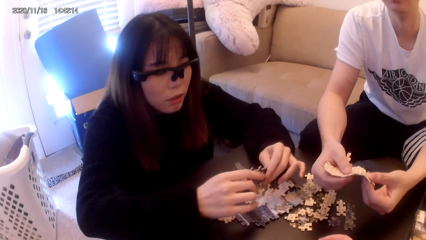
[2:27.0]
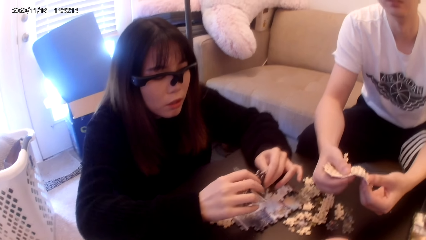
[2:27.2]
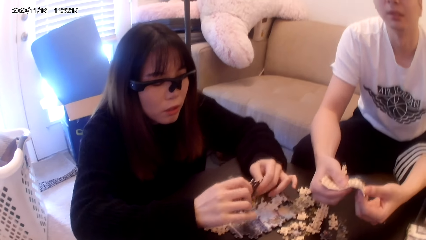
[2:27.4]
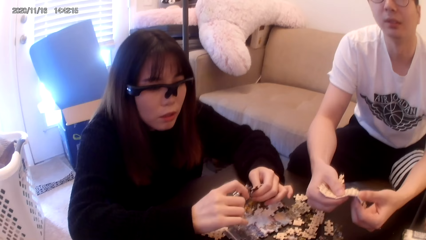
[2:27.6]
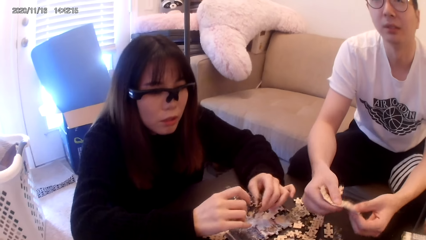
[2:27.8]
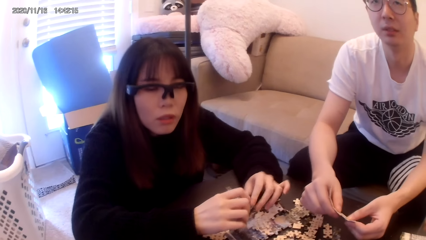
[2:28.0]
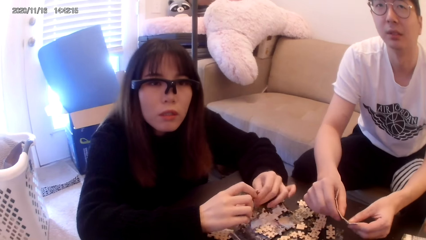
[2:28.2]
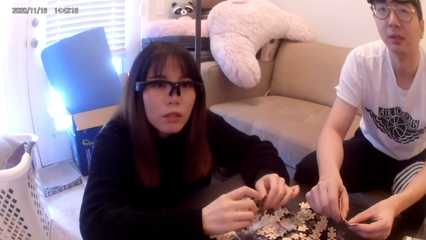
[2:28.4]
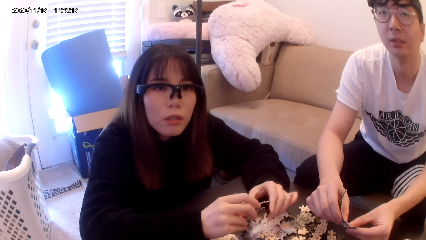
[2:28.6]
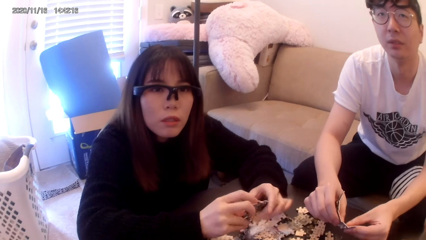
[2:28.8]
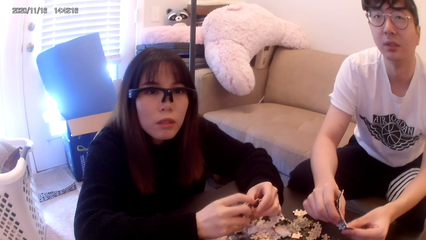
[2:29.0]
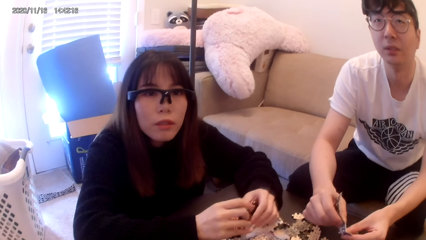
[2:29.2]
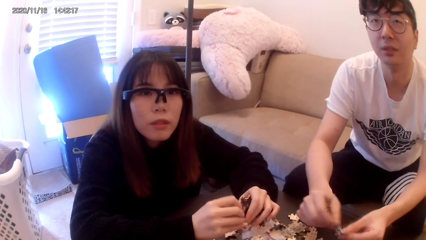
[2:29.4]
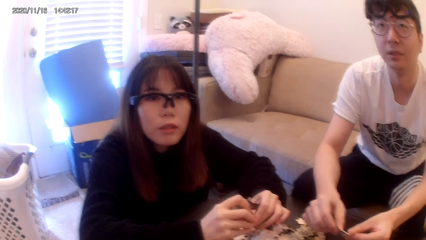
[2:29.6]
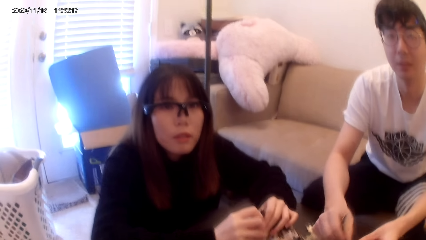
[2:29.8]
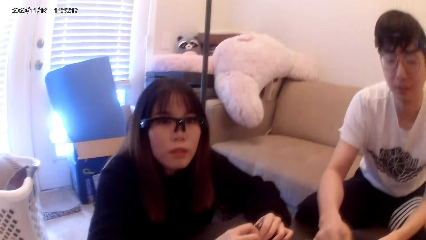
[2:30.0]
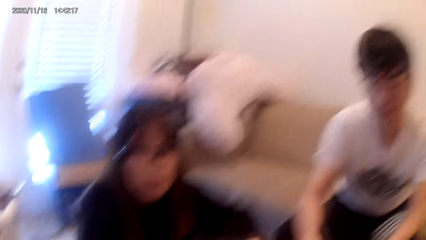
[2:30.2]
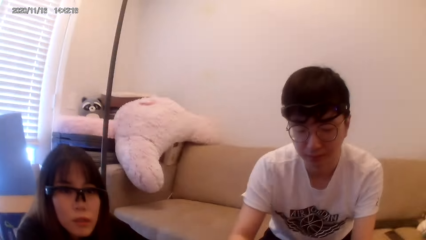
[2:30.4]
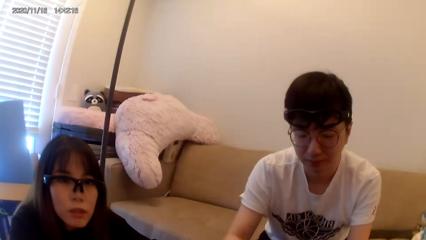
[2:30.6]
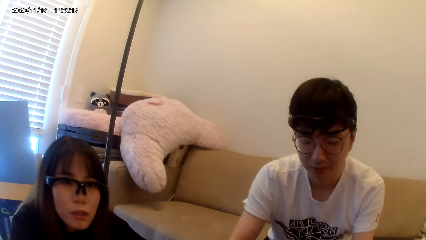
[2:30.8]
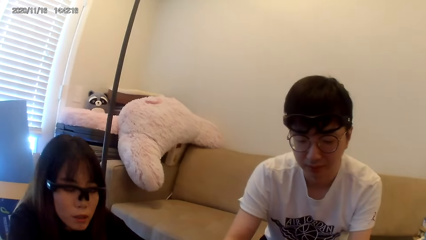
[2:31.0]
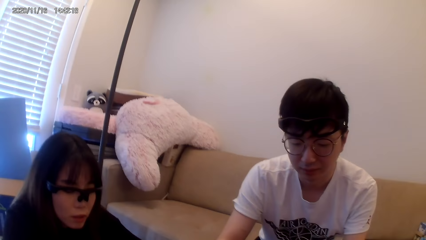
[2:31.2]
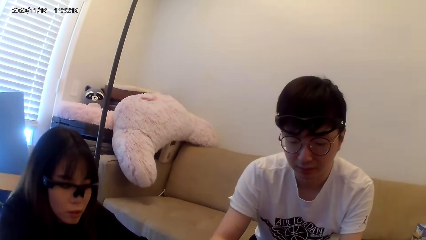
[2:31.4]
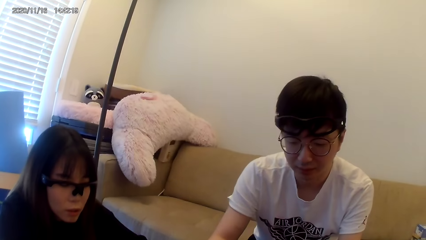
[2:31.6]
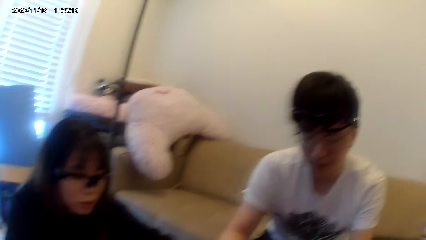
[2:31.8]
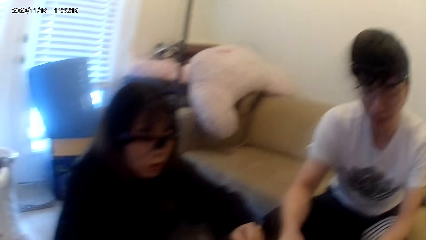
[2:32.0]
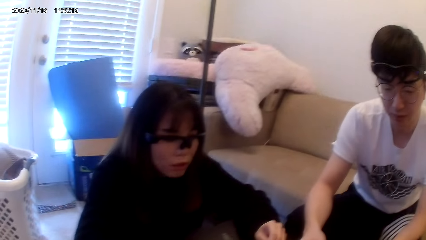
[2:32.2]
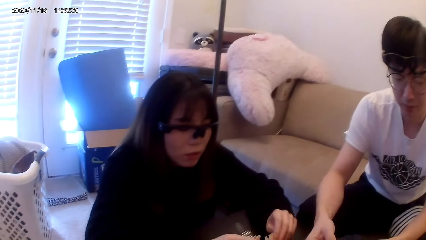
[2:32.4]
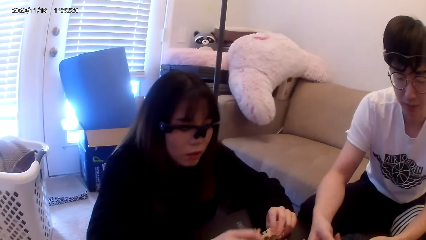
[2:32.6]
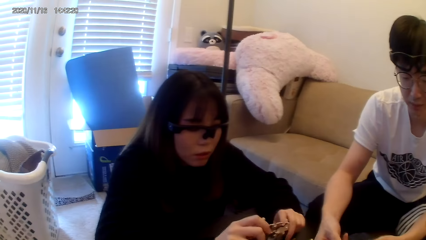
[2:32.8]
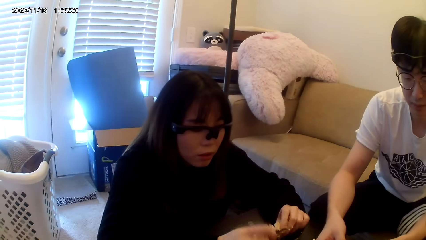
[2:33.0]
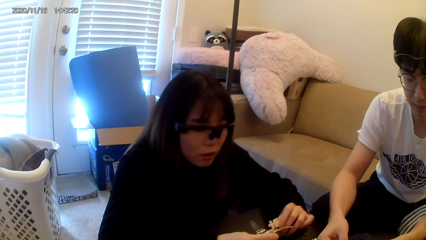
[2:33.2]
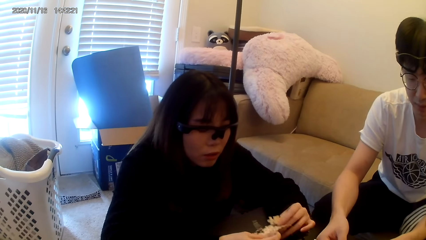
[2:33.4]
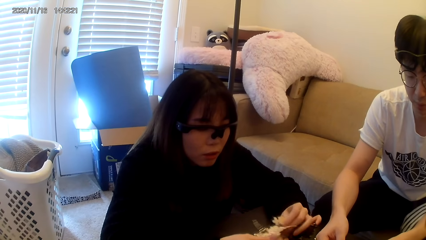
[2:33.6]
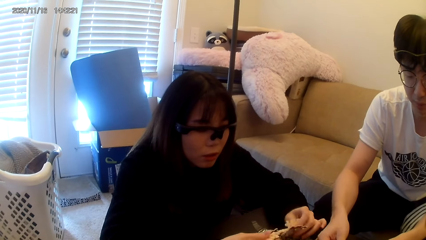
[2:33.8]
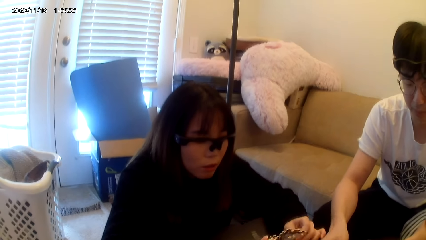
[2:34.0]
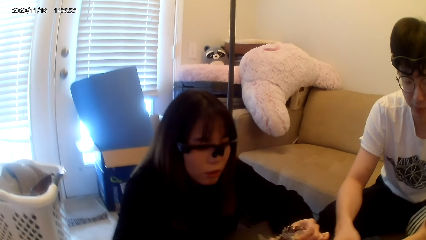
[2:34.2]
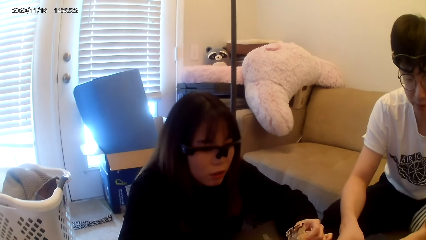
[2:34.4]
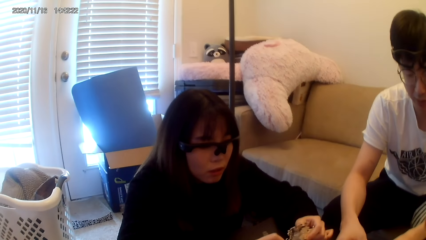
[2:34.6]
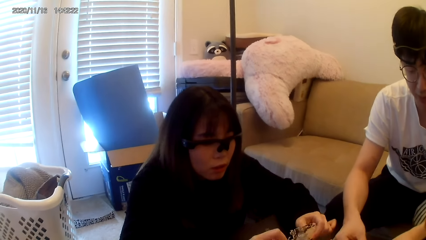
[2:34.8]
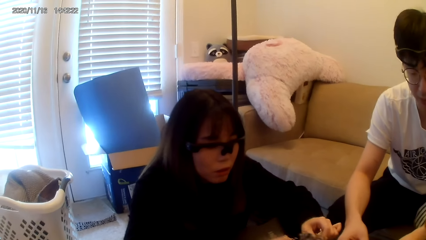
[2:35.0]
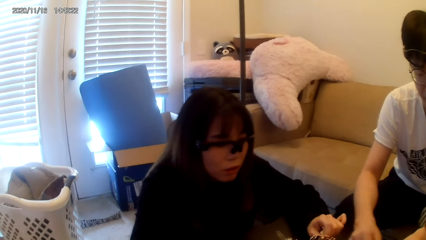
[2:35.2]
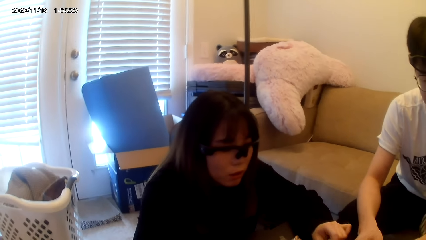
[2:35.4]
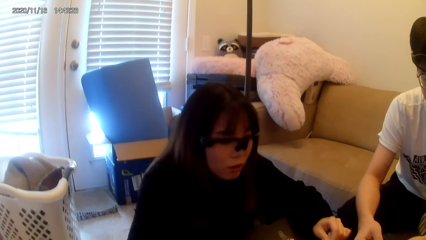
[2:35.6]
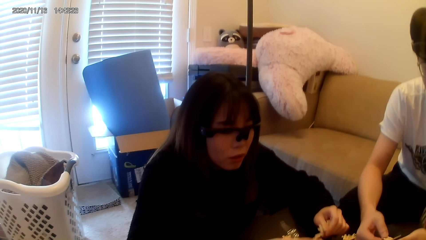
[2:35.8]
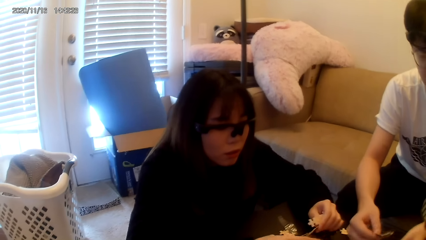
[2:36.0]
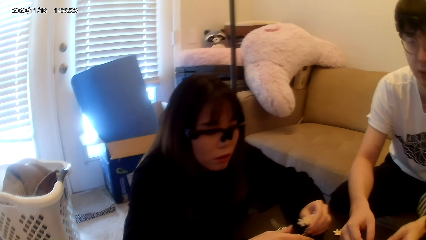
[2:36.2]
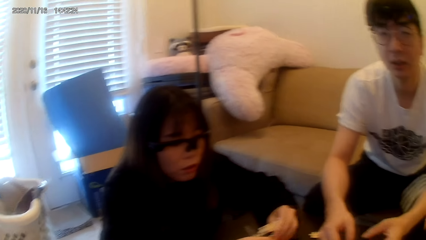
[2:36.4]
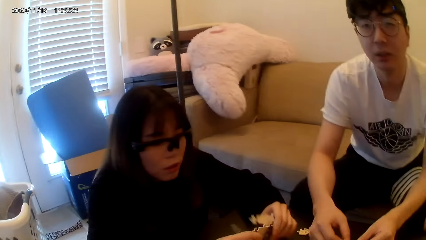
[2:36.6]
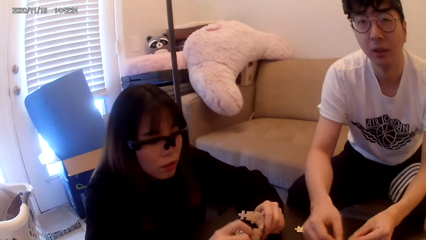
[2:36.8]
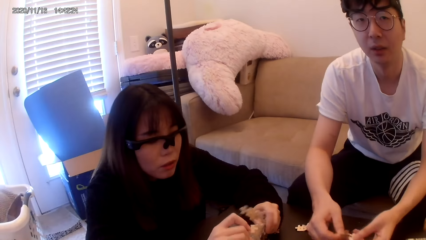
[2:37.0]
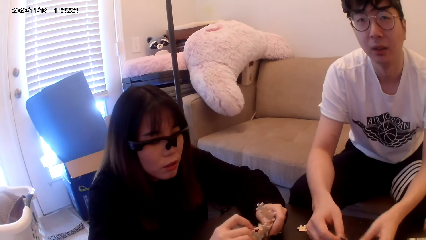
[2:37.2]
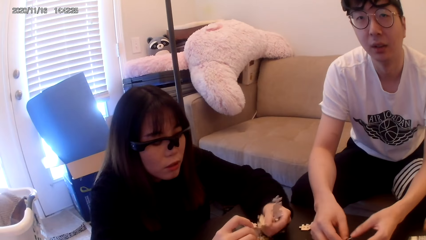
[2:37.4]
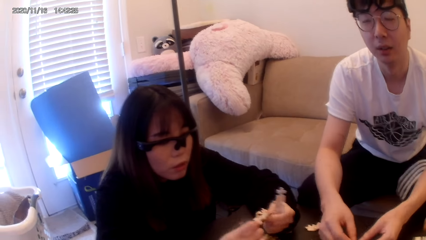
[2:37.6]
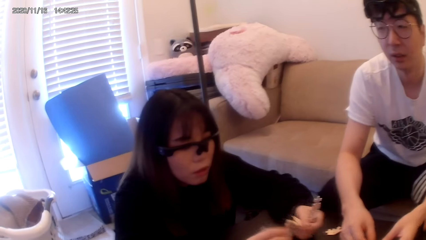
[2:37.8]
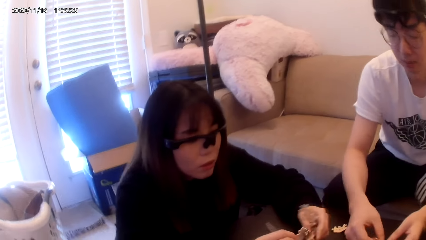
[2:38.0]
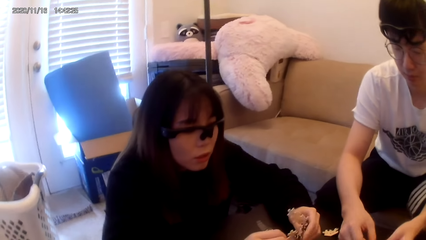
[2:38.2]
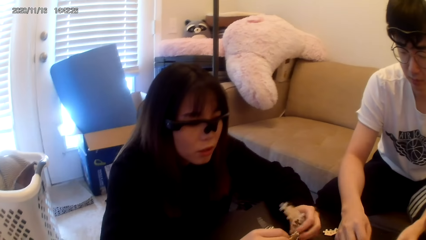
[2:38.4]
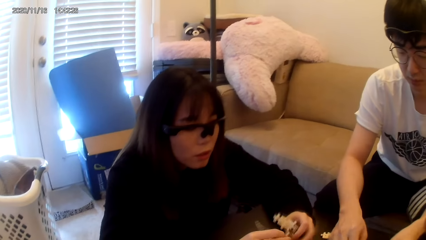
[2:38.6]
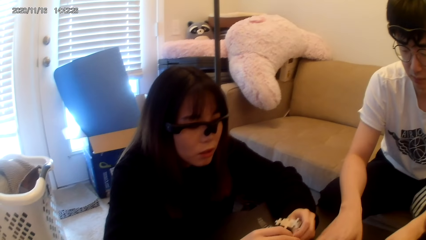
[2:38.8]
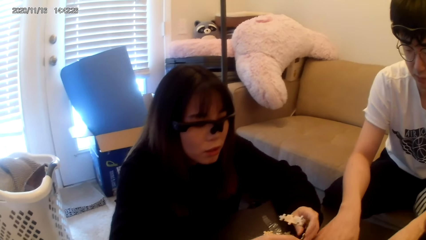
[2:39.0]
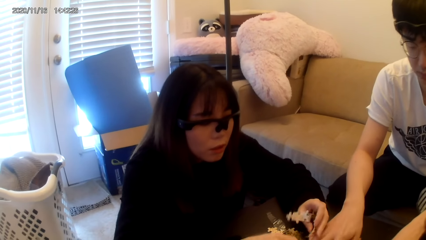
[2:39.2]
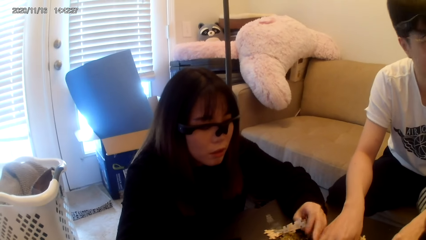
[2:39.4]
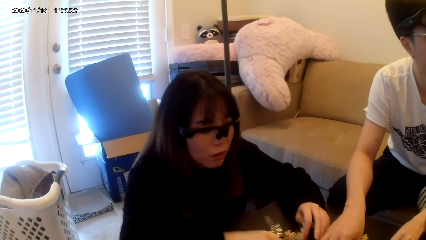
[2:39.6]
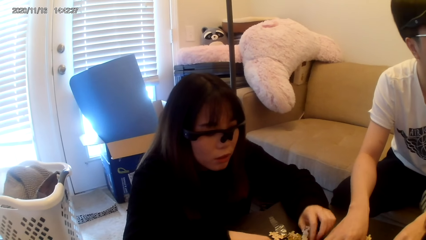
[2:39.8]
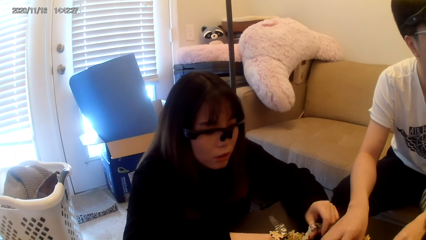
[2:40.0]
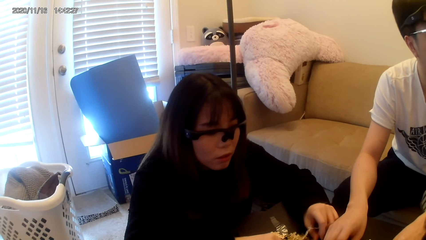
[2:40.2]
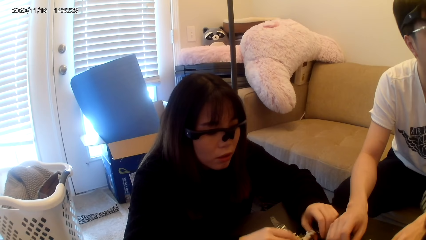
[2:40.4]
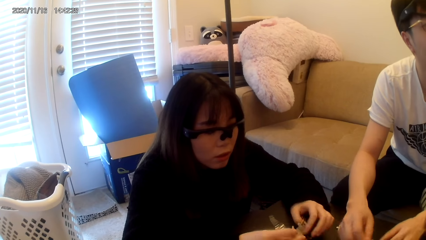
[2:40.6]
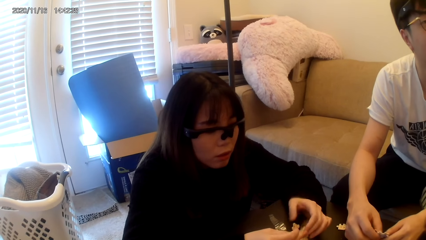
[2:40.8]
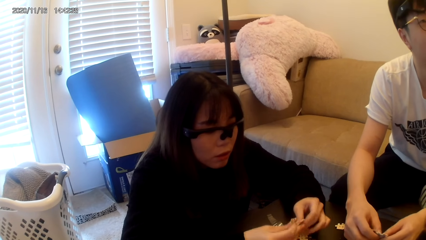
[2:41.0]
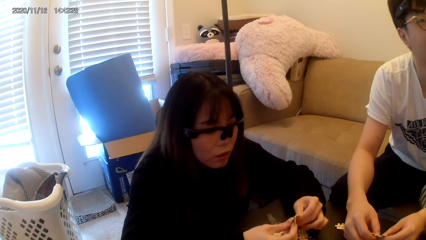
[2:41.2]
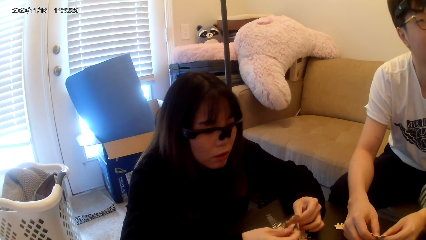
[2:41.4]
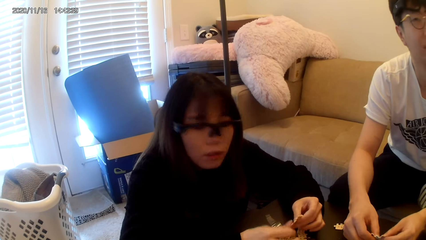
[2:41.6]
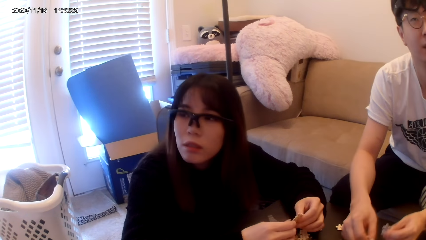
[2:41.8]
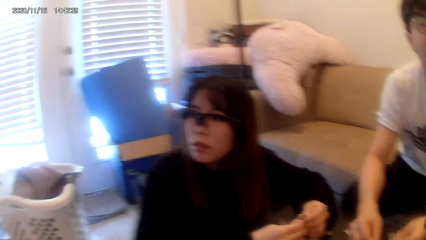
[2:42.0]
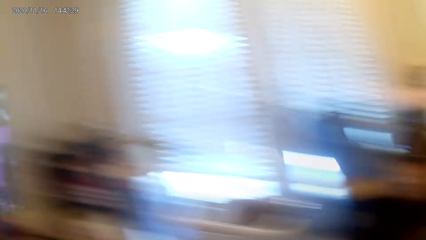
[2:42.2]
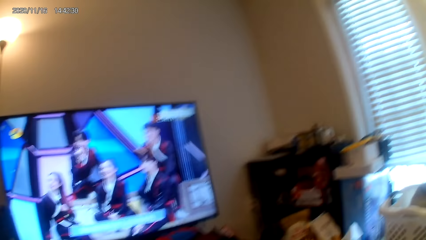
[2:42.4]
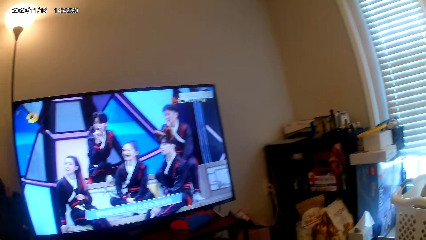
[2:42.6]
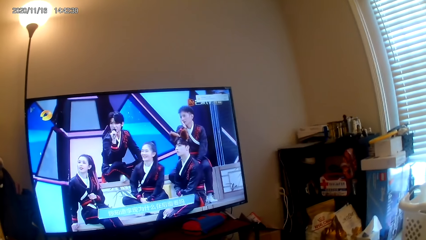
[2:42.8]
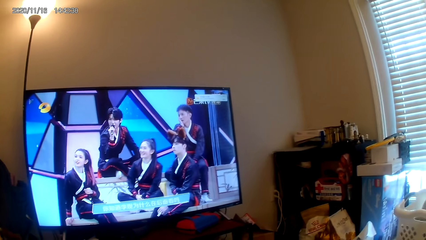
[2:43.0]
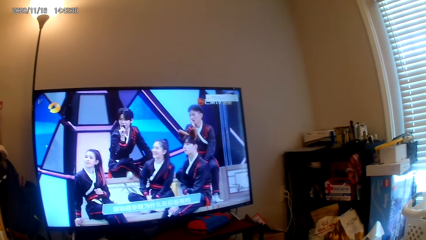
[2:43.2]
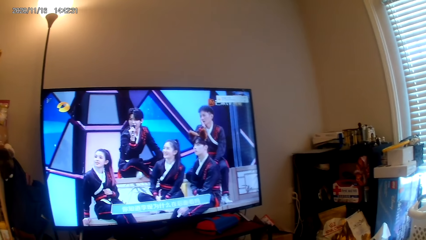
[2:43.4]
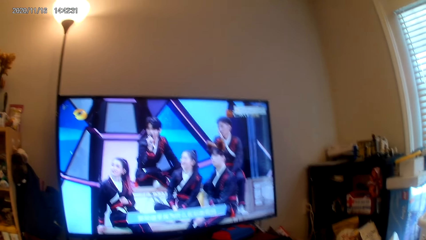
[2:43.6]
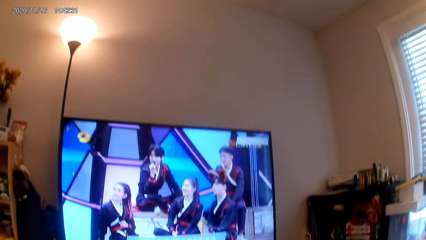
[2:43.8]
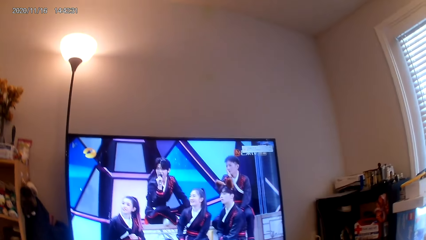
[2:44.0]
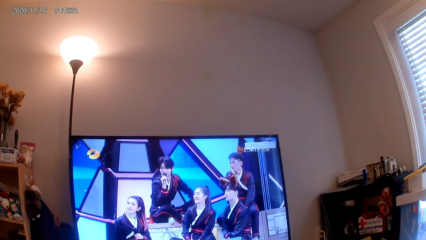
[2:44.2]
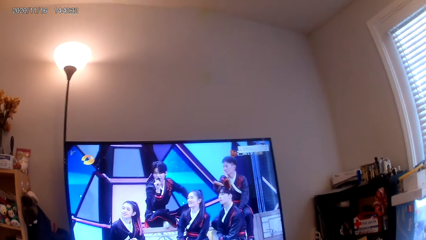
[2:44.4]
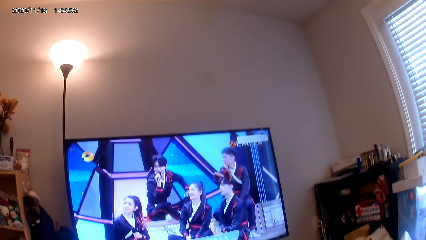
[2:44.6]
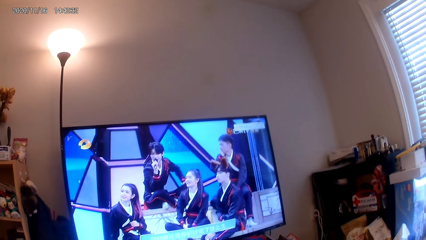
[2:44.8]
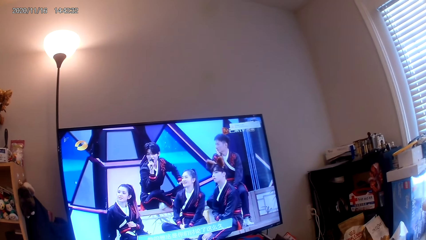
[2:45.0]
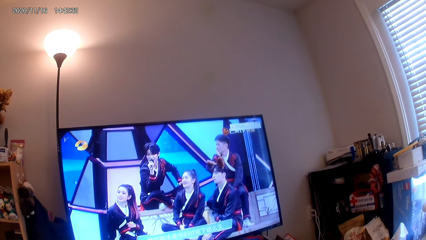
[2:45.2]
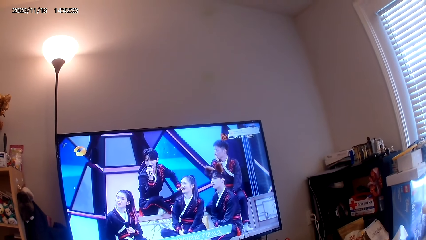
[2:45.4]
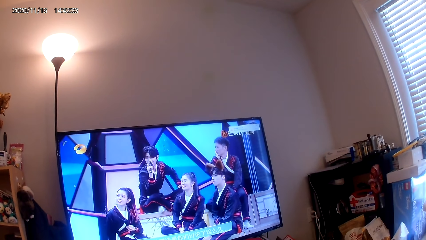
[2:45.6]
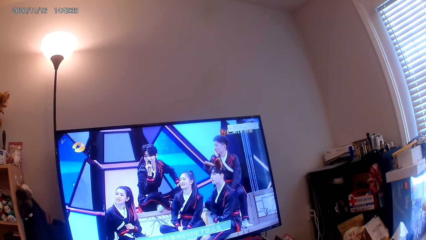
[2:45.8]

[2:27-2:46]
A person dismantles the puzzle pieces. The camera wearer stares at the screen.
